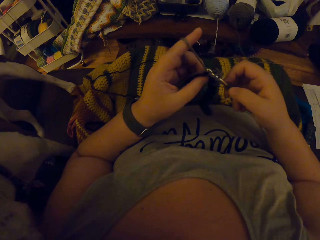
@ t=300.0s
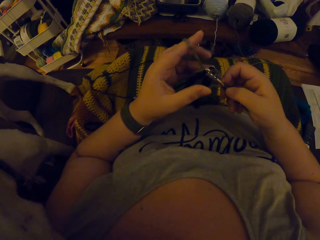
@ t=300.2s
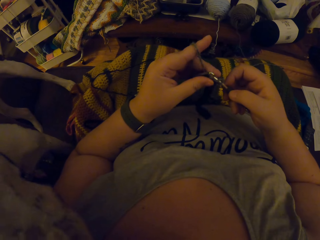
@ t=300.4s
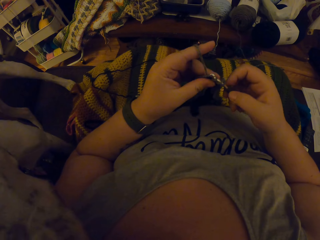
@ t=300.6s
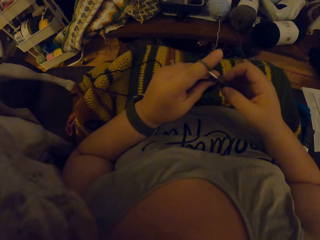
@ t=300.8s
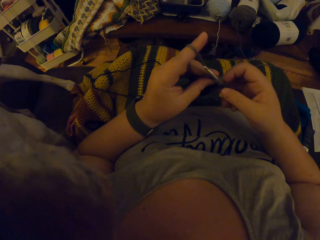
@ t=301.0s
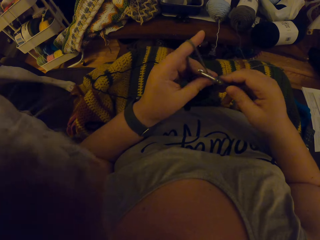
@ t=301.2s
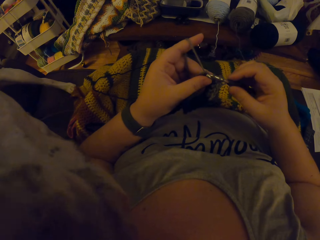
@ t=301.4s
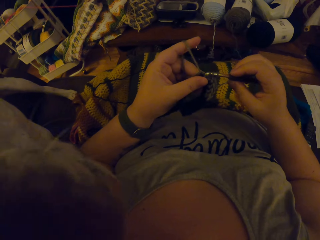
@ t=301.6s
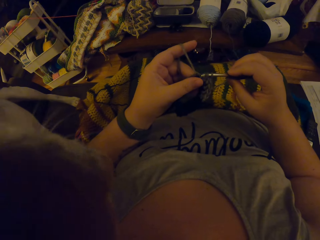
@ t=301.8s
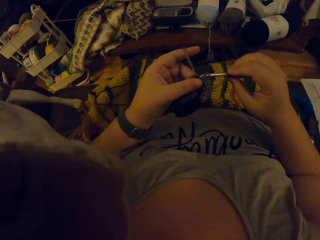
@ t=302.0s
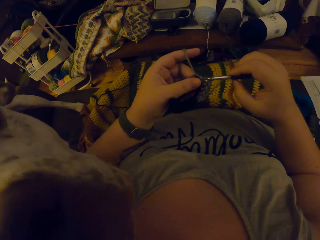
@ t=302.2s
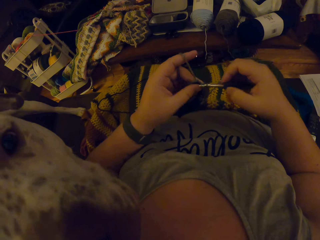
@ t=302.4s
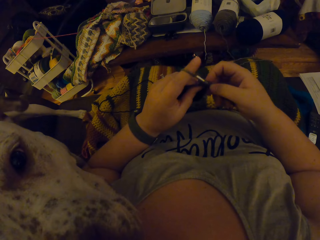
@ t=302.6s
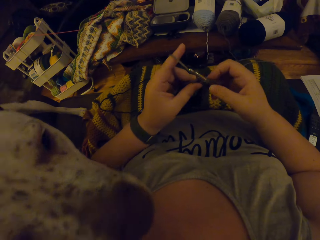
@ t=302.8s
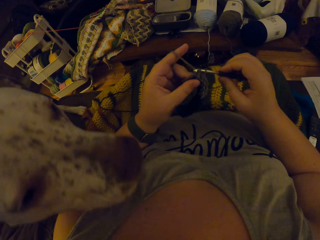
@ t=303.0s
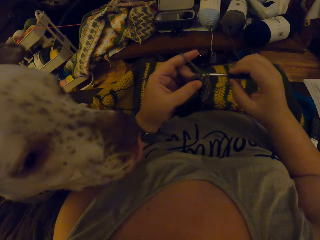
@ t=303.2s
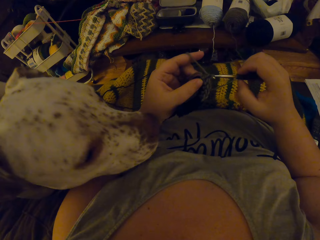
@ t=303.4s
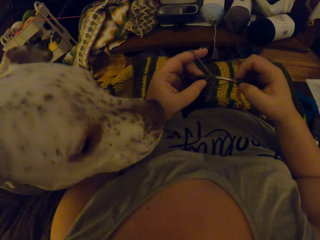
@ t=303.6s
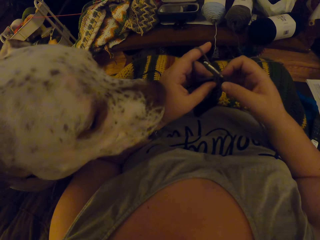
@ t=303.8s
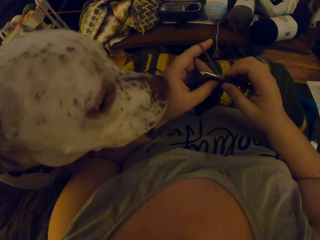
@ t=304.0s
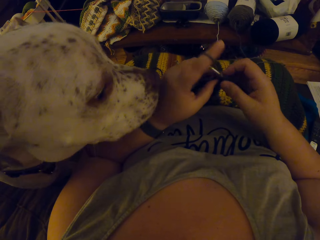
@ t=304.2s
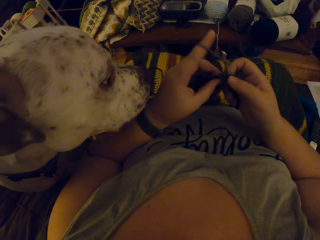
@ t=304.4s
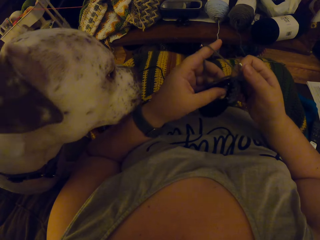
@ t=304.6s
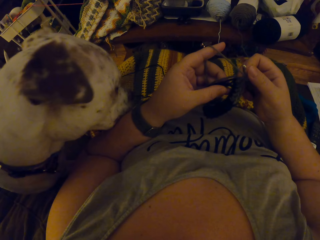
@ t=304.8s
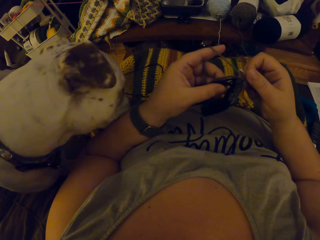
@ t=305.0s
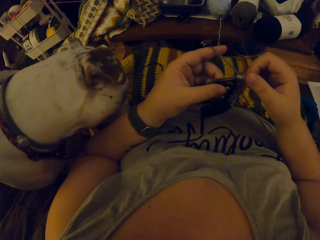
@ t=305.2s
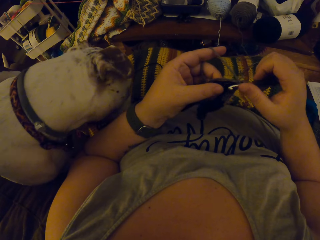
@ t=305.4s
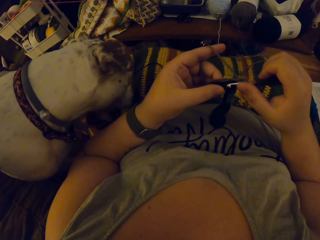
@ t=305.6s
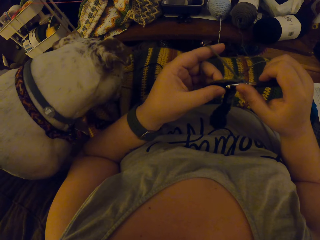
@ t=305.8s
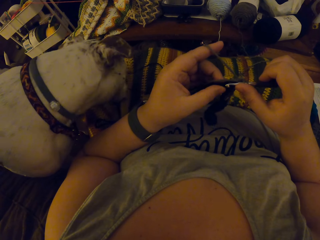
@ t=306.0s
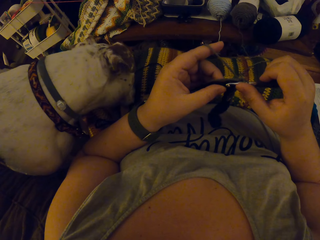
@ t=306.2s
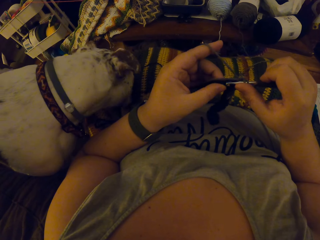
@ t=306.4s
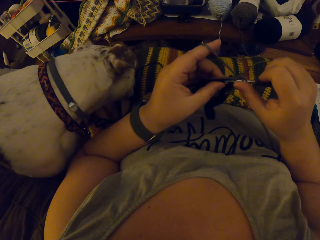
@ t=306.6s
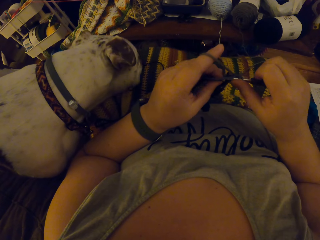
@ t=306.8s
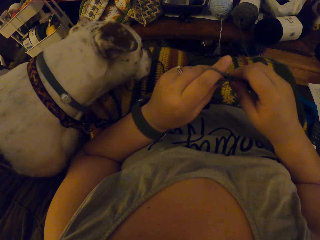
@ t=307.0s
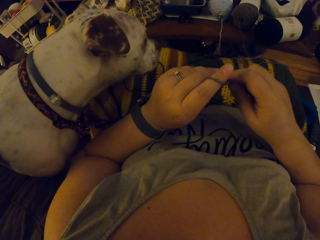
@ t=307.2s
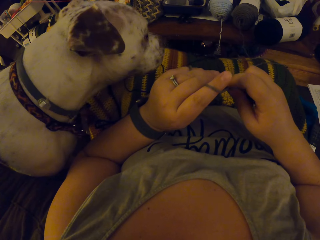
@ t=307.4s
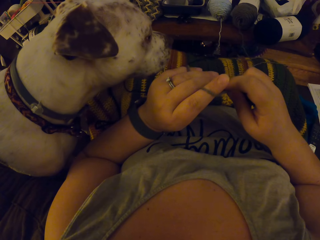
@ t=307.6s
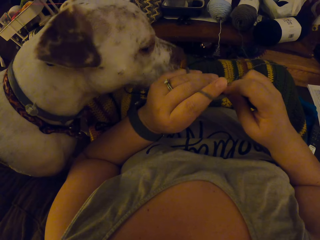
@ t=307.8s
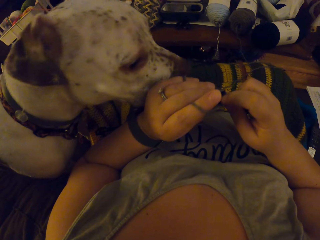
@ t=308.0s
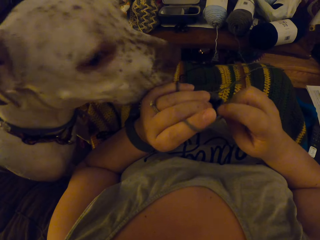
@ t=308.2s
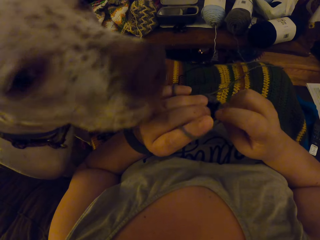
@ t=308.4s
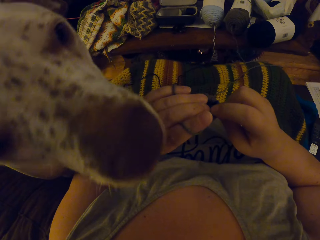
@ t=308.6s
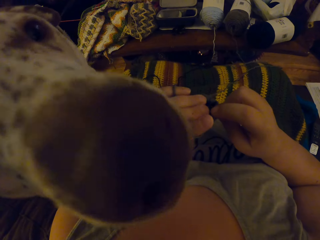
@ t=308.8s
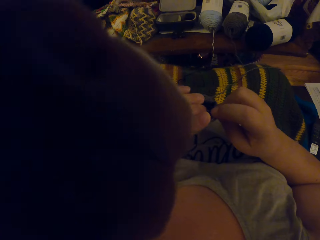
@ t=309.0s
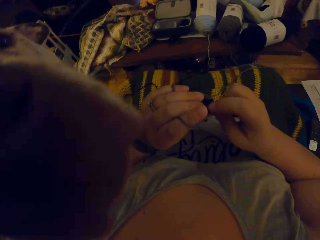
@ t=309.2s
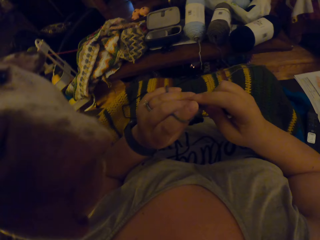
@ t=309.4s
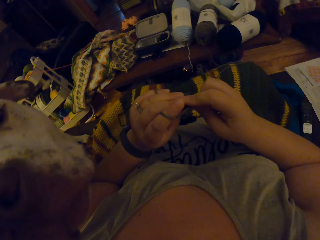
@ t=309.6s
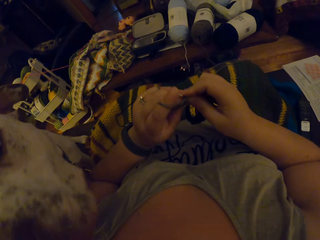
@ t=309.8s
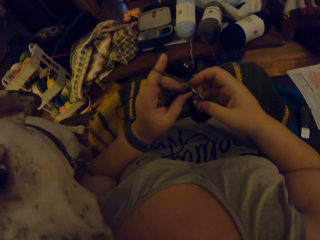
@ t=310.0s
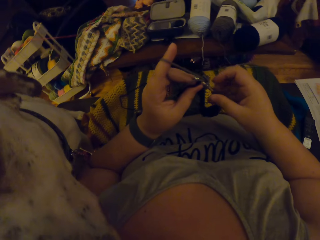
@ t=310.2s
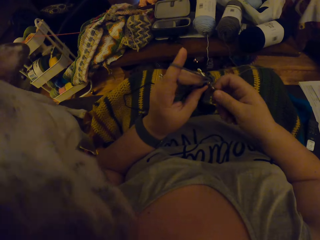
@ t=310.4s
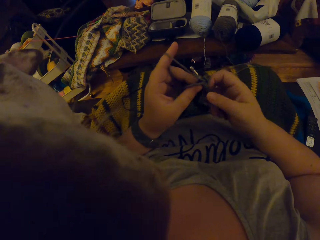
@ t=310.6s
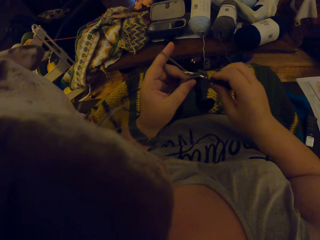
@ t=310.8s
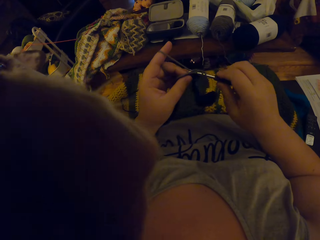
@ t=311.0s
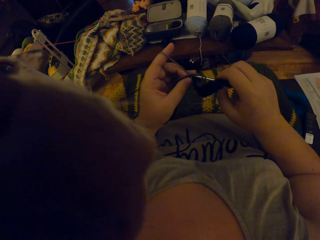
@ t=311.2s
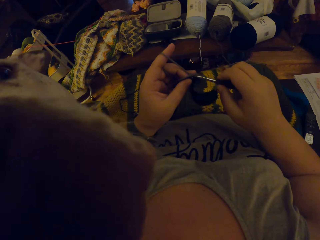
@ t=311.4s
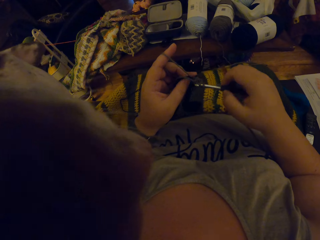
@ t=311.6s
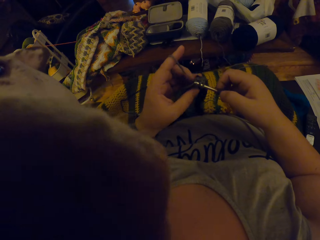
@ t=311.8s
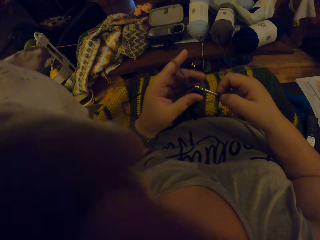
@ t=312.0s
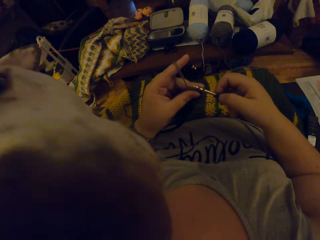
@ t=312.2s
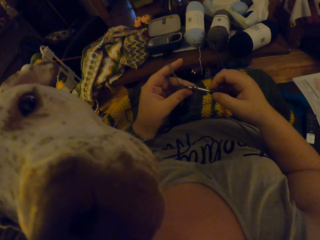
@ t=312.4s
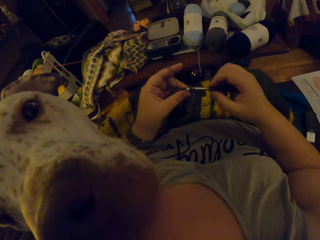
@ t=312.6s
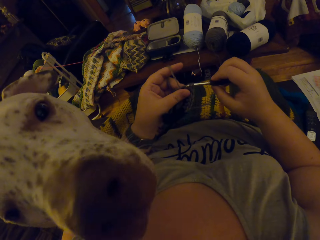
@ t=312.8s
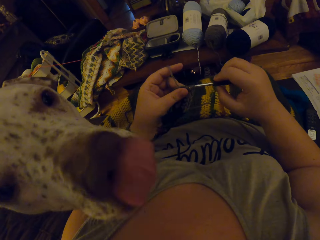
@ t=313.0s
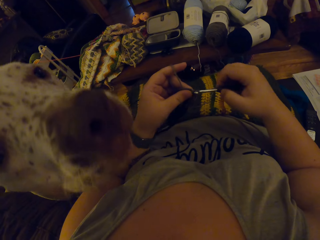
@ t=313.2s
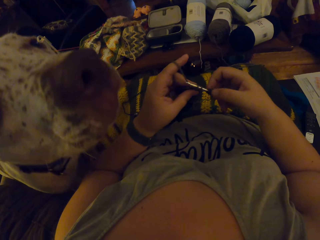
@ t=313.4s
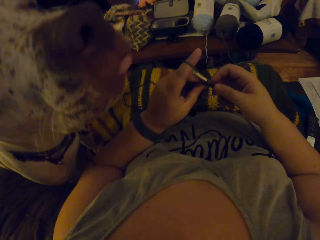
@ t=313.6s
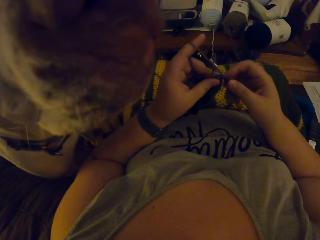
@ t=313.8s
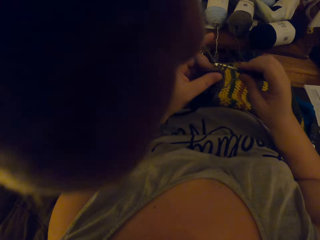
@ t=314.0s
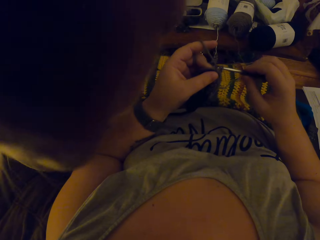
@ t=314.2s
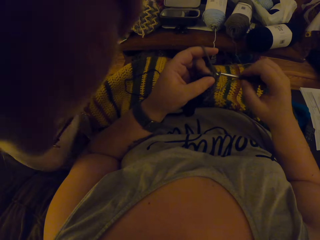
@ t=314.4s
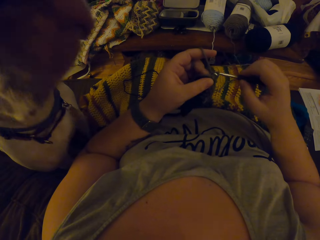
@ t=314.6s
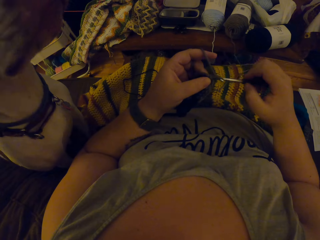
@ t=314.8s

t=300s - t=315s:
The camera wearer stares at the cloth. They knit with a knit needle.

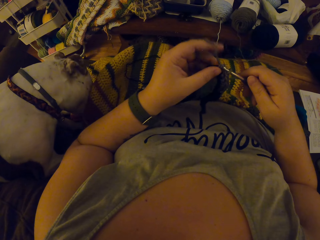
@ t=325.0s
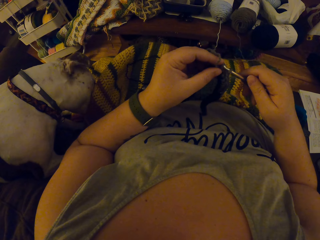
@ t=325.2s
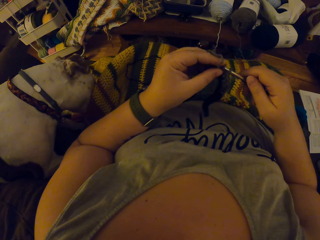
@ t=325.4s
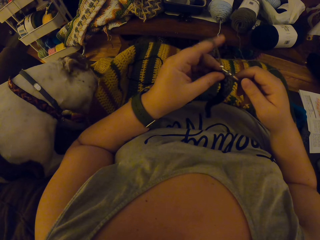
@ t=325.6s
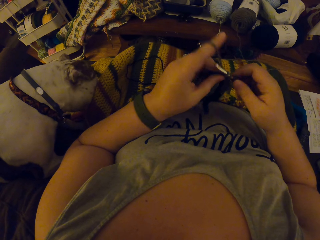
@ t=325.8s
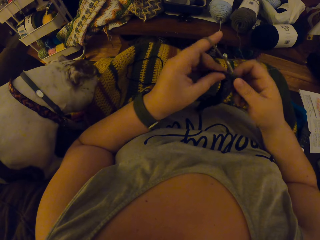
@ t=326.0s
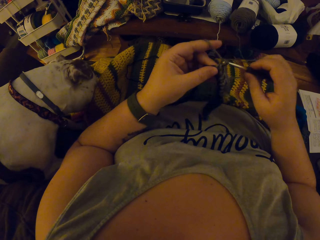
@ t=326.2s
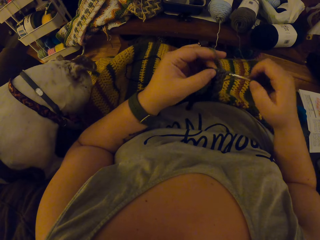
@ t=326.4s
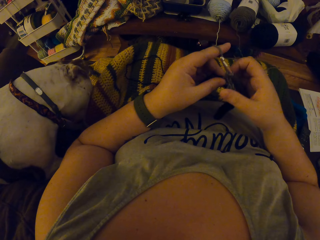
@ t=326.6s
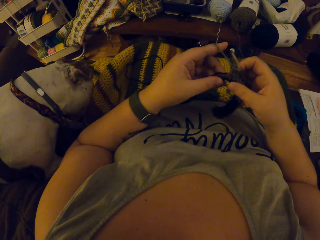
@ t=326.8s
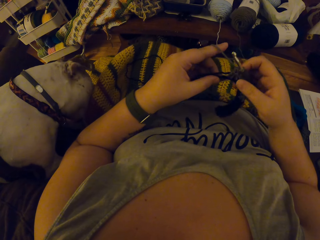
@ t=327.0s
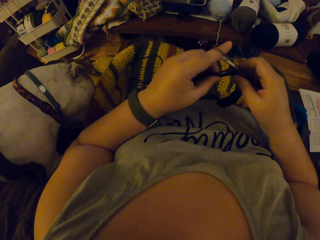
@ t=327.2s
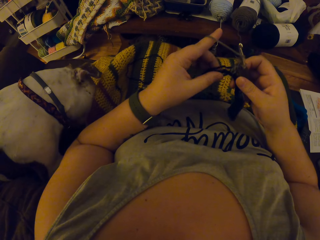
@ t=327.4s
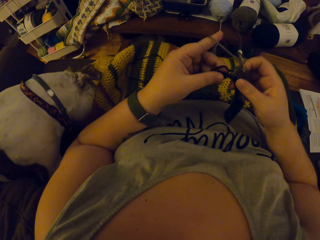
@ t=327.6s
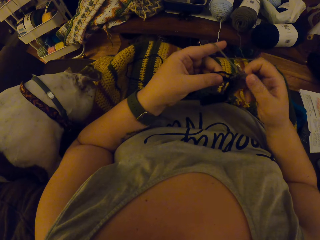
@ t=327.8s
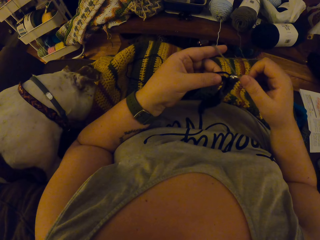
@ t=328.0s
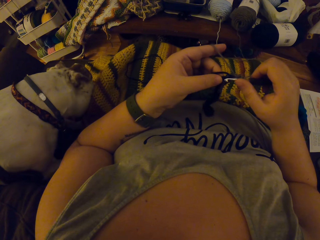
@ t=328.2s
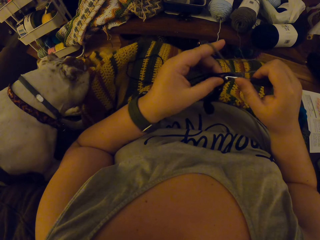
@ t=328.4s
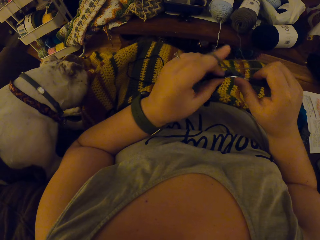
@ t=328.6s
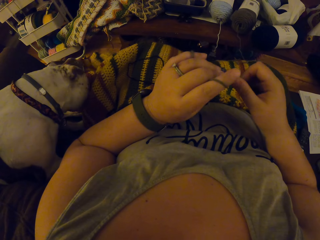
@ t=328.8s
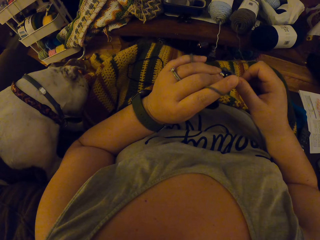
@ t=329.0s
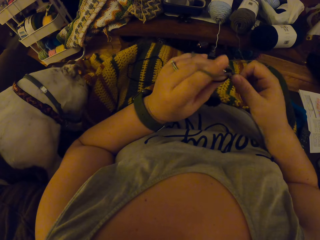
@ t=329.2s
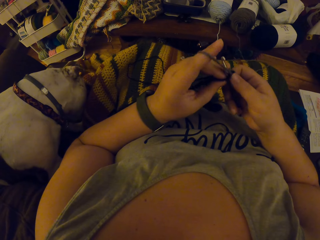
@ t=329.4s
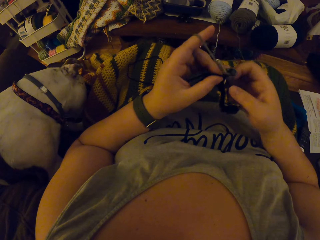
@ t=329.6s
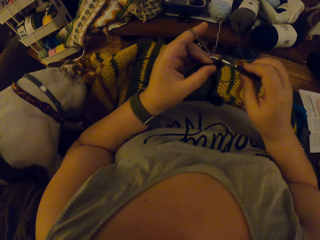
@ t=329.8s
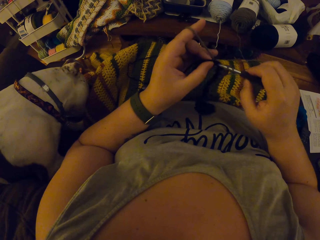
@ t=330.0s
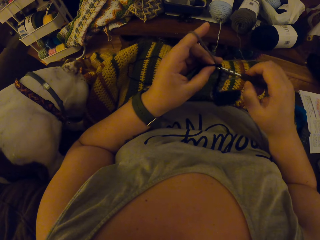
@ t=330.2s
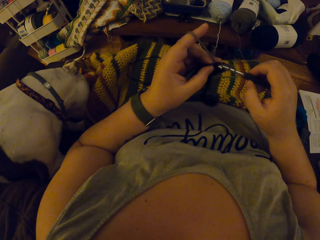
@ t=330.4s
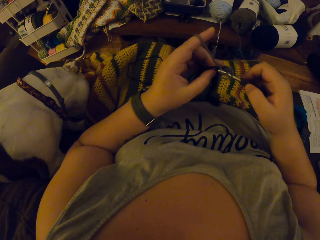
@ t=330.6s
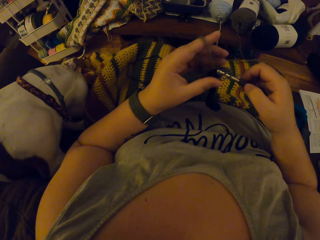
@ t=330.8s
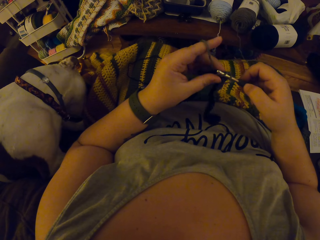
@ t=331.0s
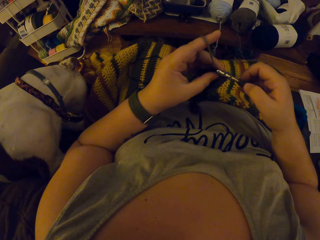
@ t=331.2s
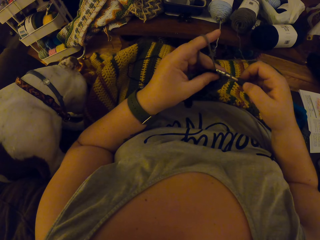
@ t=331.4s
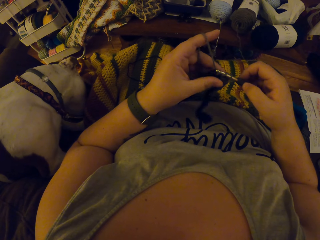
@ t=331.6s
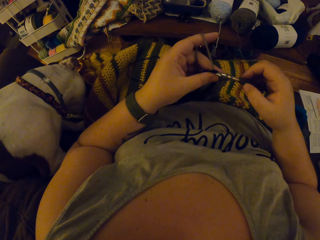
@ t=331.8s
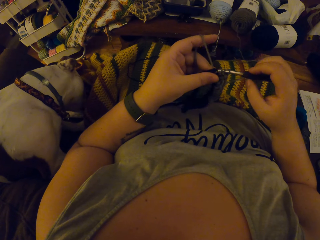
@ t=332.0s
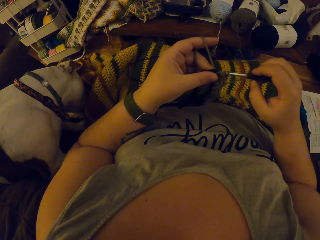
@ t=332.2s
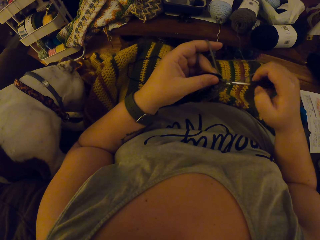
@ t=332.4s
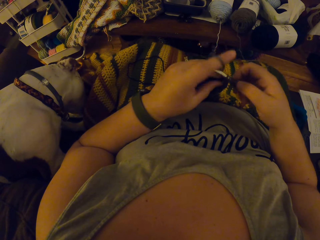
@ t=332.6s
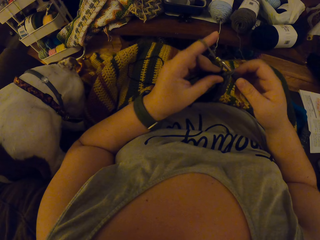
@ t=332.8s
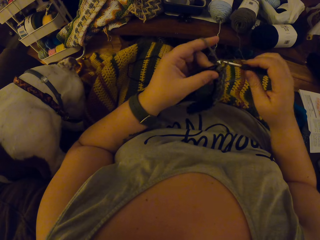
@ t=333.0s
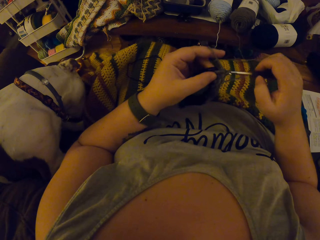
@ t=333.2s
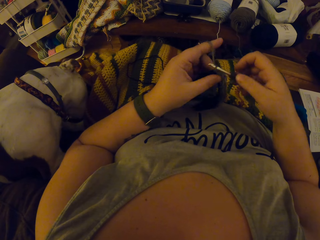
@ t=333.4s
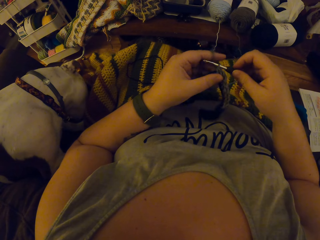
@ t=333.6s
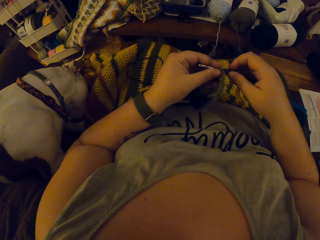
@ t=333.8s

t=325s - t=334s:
The camera wearer stares at the cloth. They knit with a knit needle.
